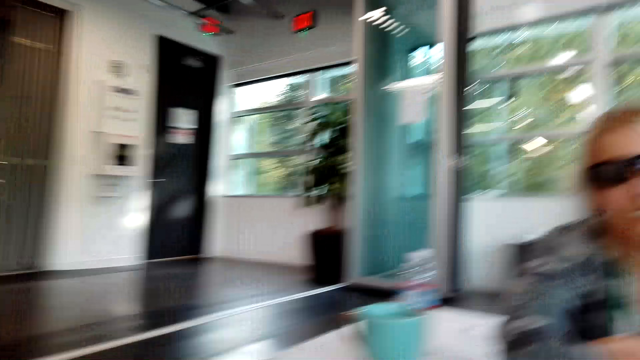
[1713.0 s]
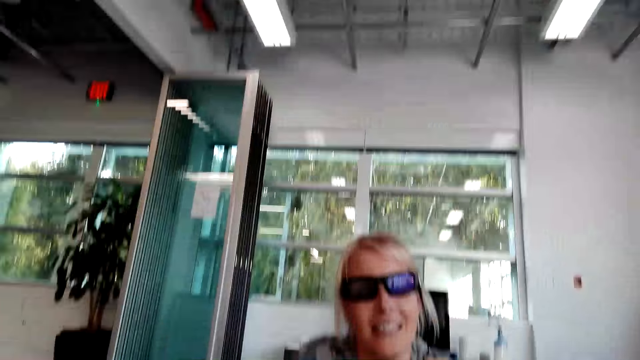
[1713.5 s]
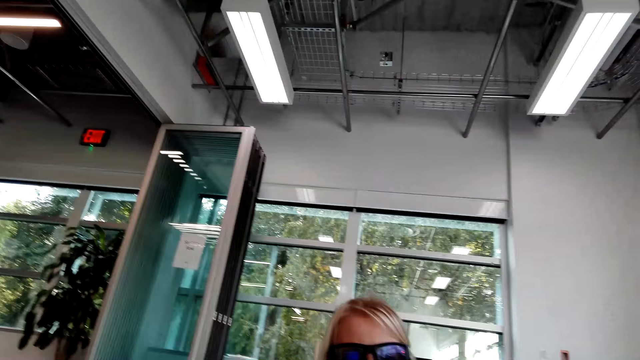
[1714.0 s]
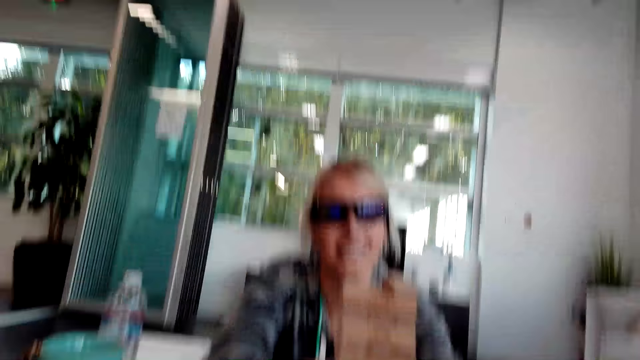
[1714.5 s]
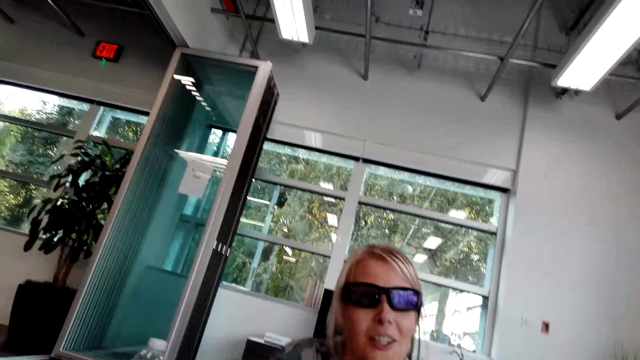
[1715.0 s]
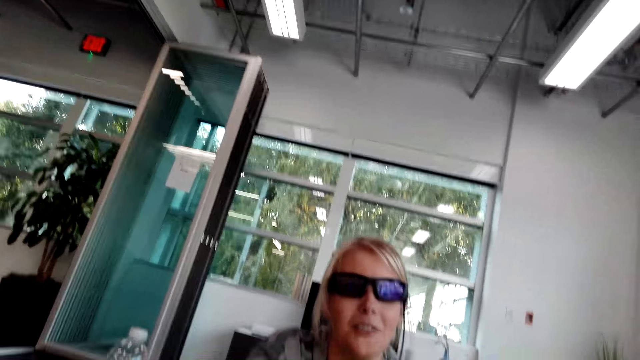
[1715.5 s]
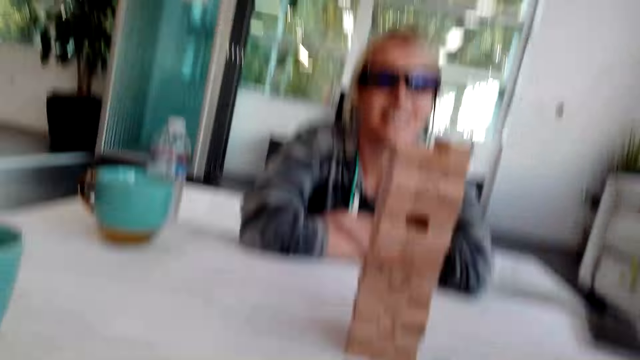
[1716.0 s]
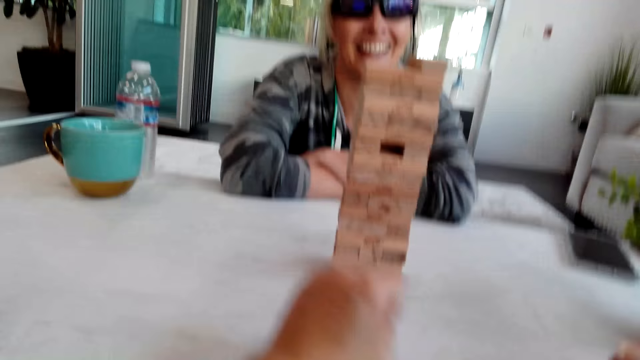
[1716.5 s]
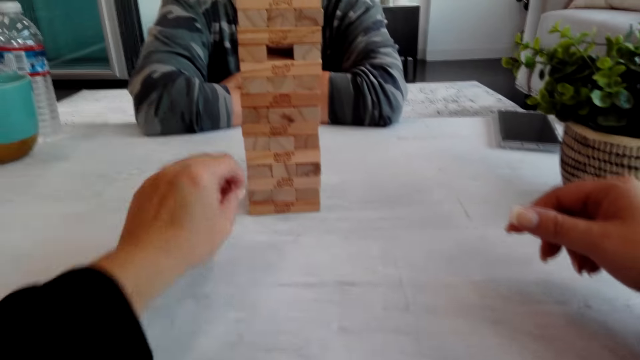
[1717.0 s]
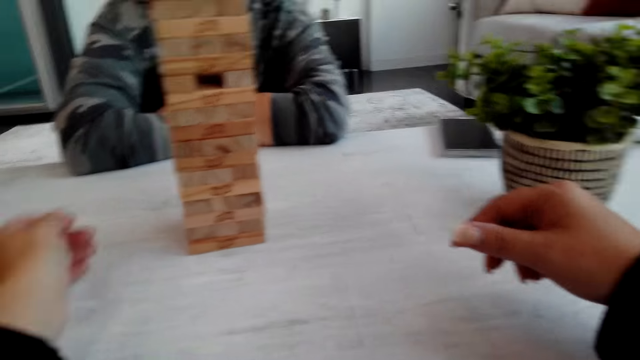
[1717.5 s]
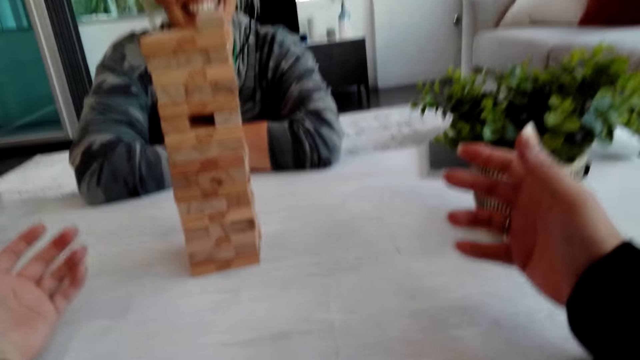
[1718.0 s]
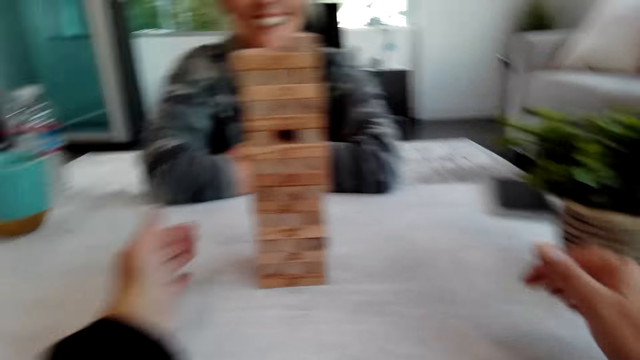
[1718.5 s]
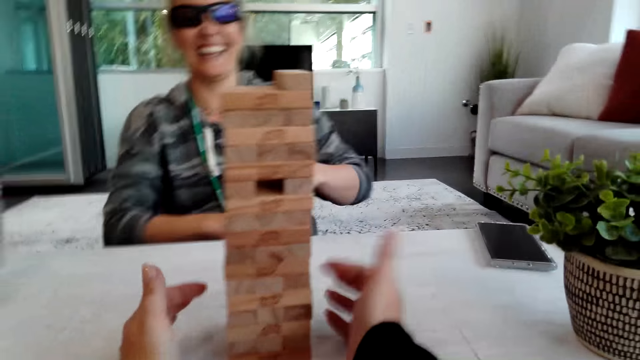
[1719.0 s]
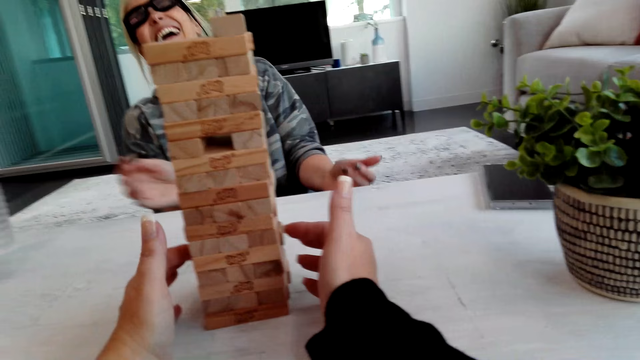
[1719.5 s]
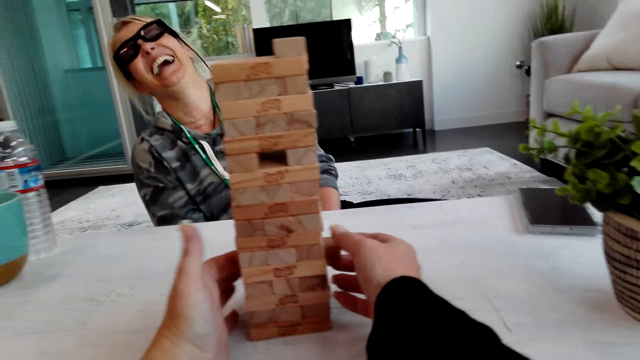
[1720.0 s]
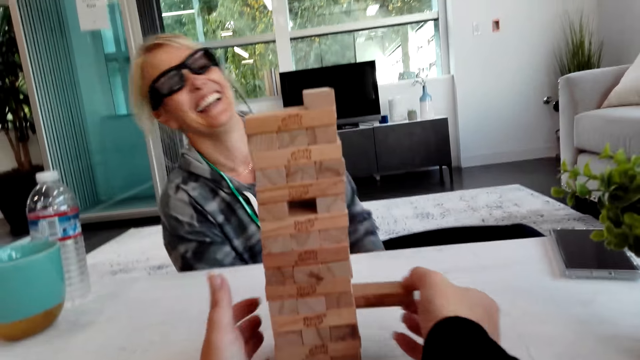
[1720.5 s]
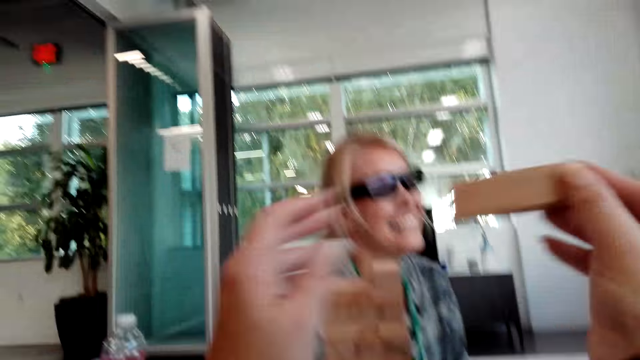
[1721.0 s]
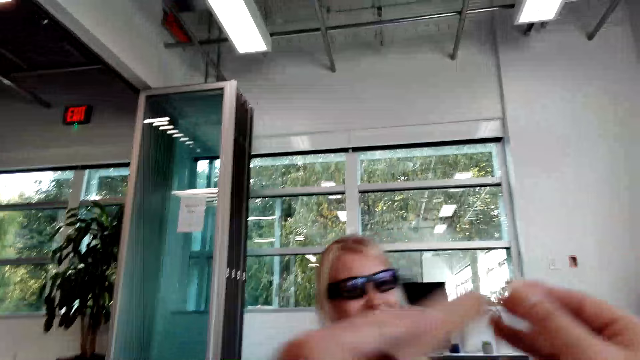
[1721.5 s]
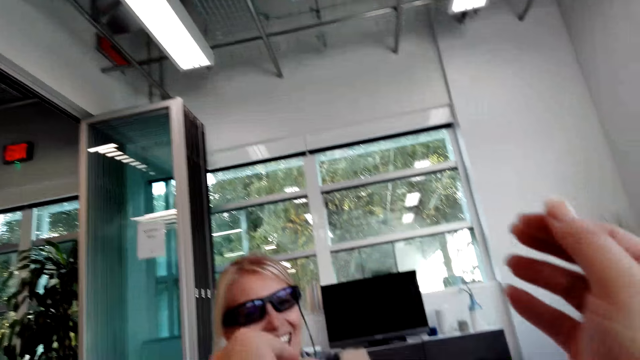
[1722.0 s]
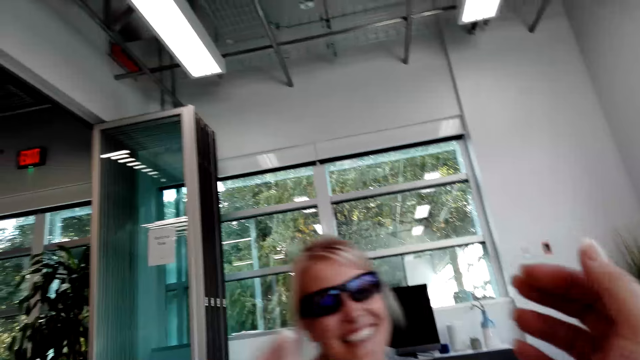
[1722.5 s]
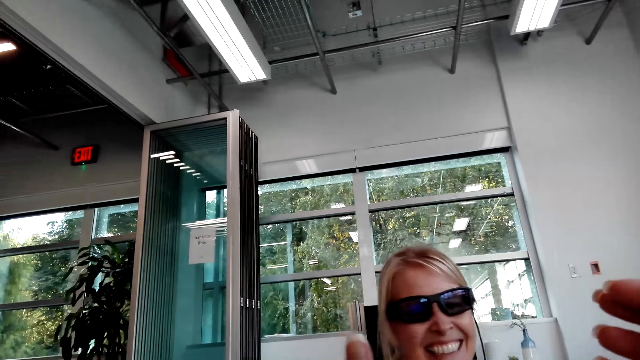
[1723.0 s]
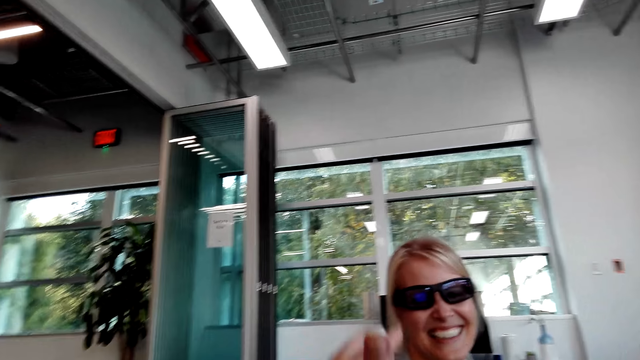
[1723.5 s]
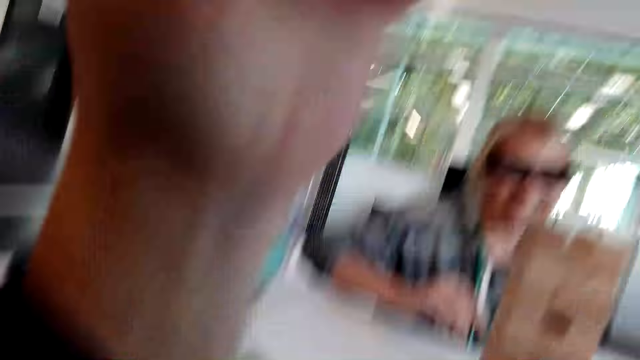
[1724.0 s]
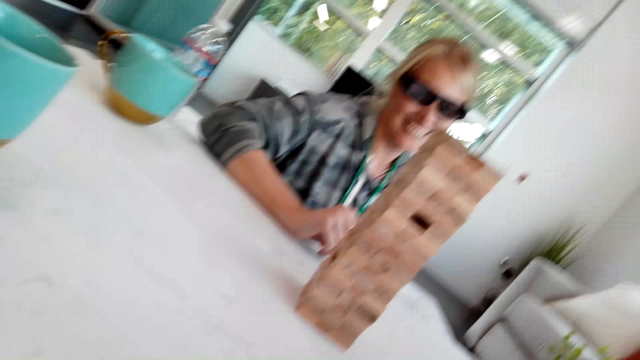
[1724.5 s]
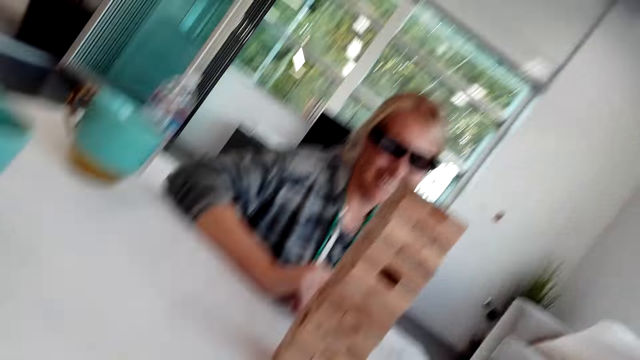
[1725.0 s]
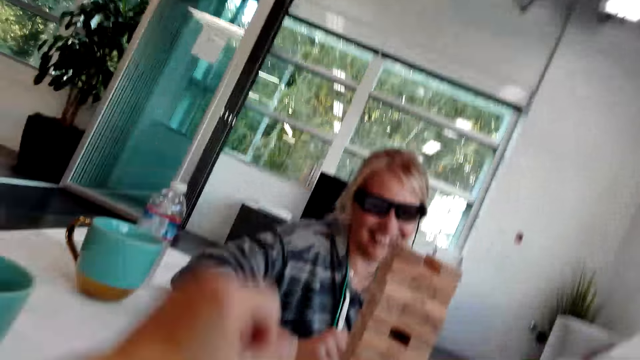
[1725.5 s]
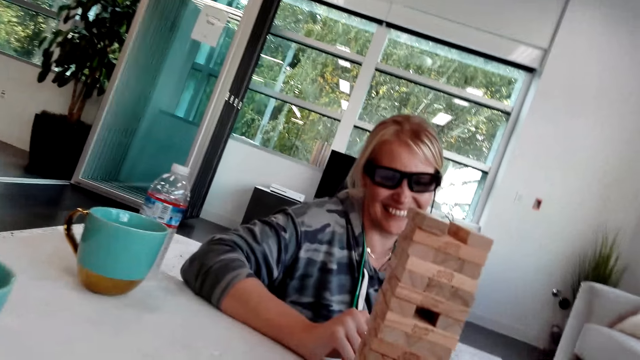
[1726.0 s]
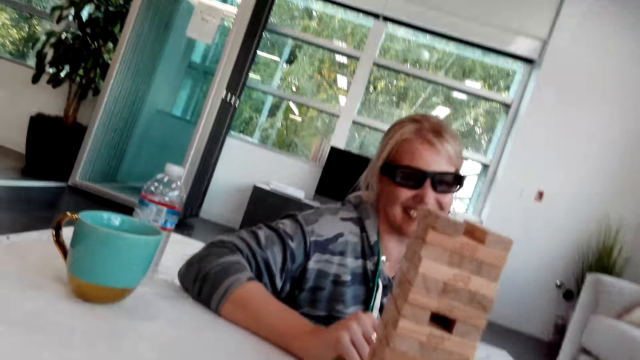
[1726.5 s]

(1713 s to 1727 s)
The camera wearer moves around. They place the cup on the table. They move their hands. They pick up a brick.

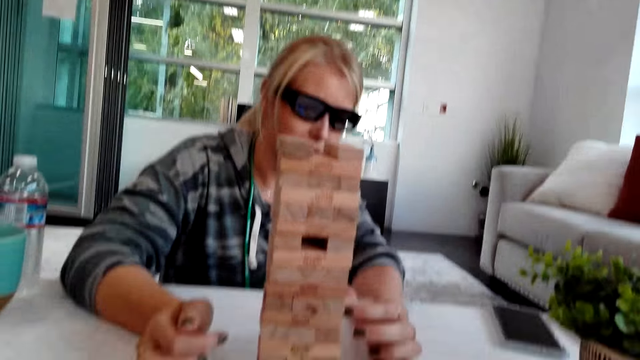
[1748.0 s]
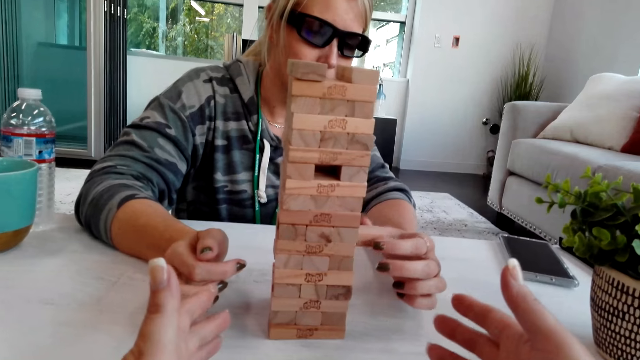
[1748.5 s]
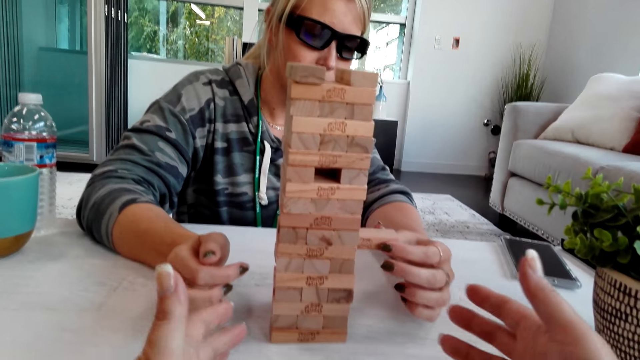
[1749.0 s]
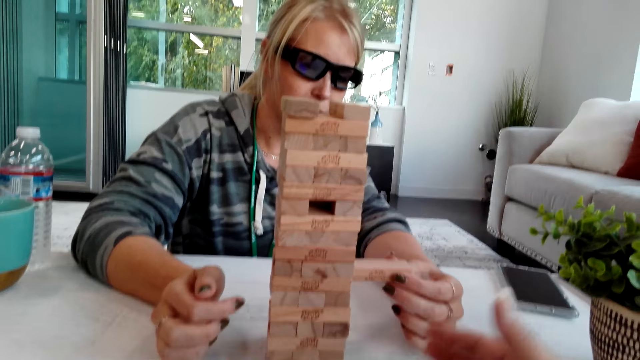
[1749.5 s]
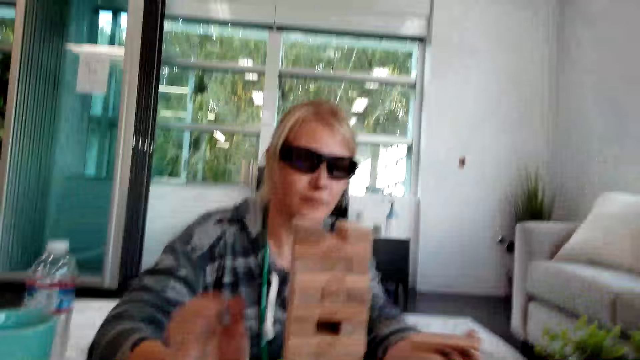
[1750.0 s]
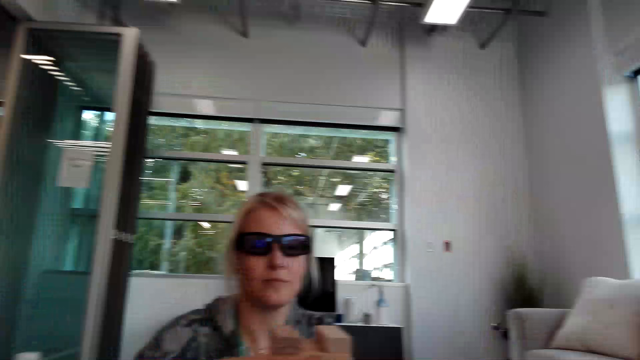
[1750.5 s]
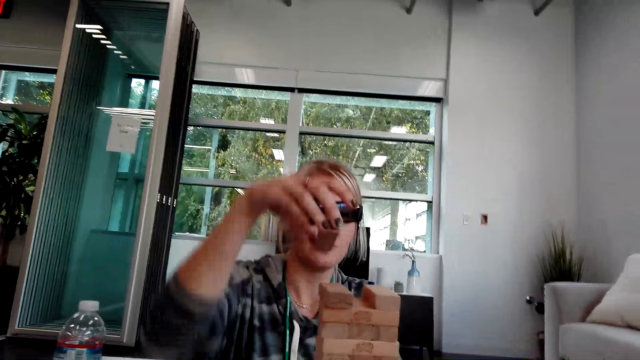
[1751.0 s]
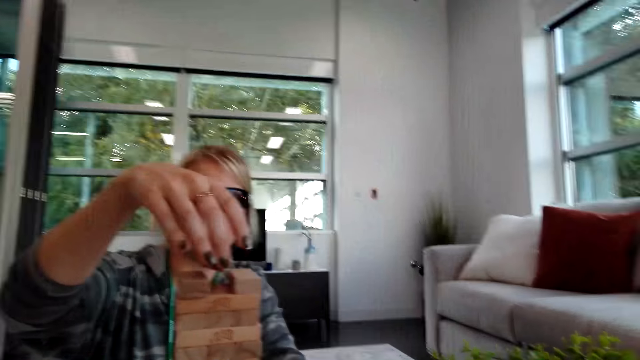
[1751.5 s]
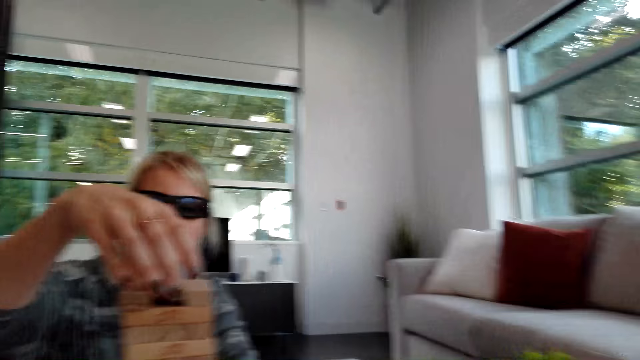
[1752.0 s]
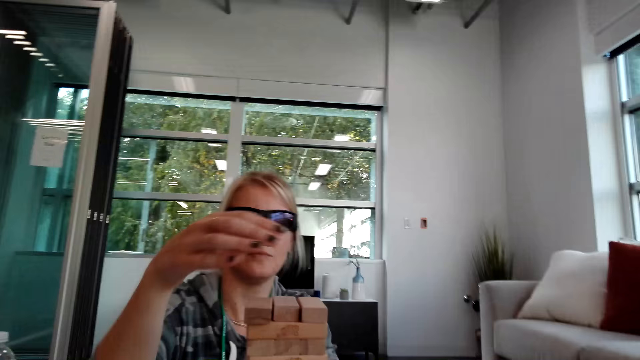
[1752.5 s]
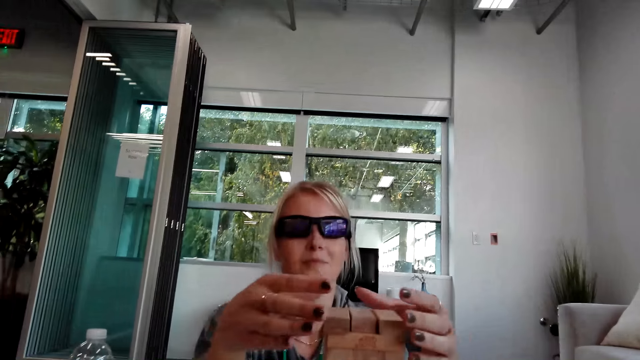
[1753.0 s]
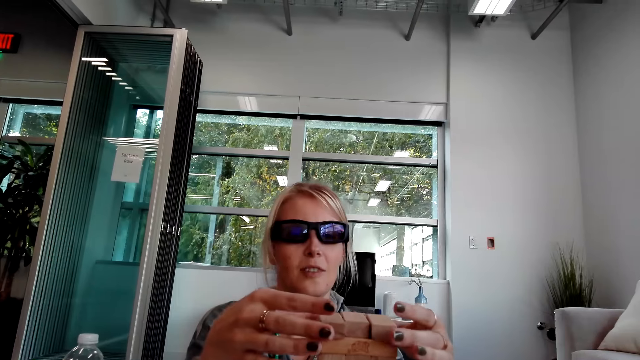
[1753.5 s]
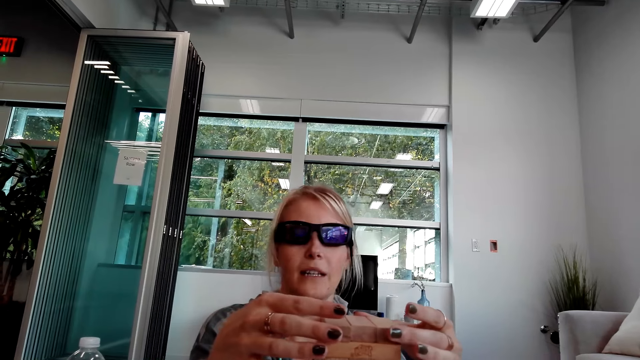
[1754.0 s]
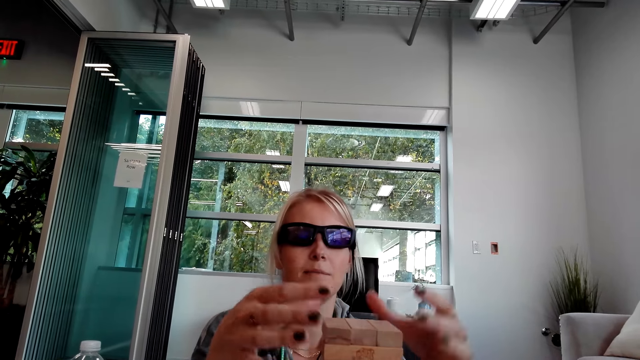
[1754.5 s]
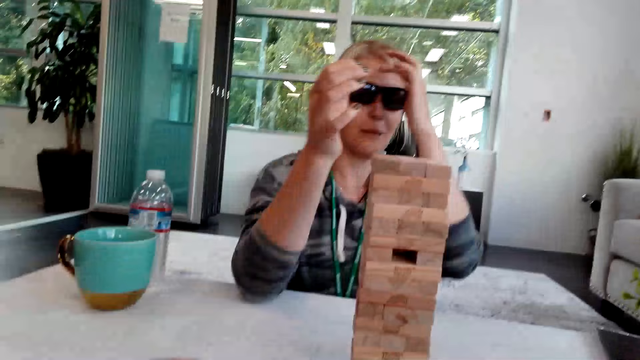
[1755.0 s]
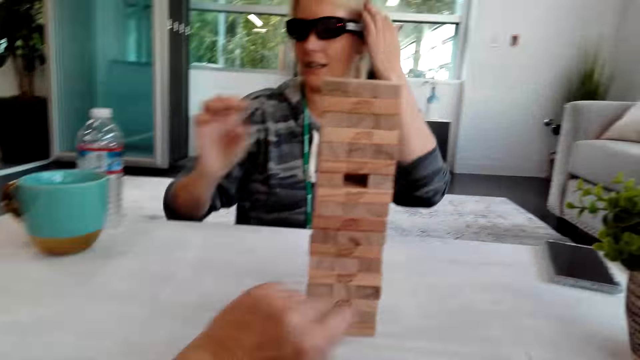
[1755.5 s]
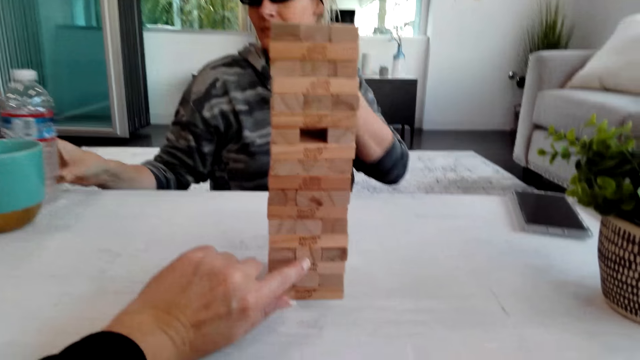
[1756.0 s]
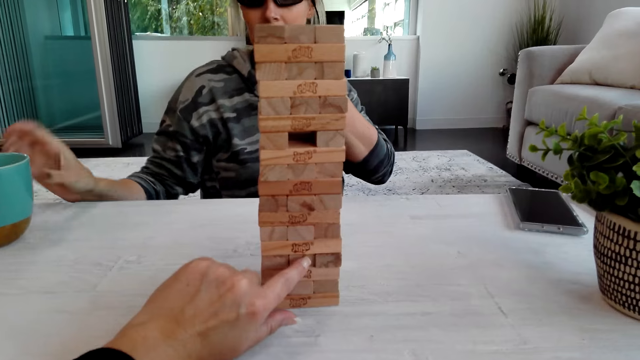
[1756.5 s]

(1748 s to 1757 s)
A person picks up a brick. The person places the brick over, on top. The person arranges something and raises a hand.
